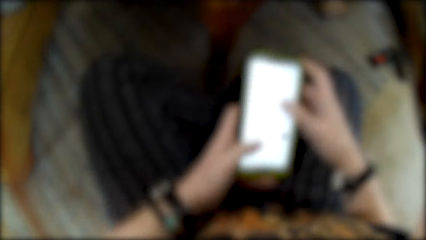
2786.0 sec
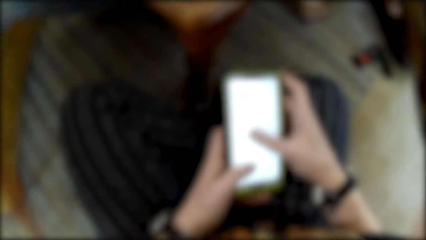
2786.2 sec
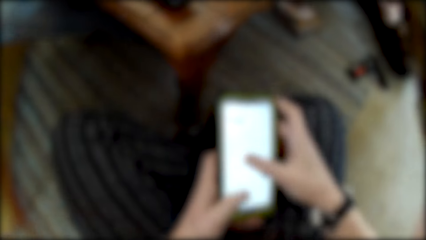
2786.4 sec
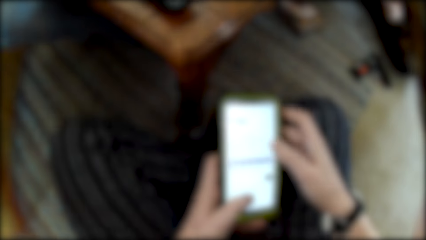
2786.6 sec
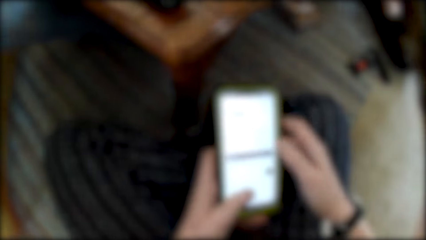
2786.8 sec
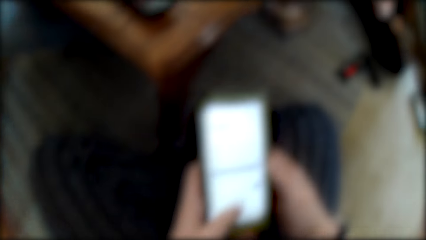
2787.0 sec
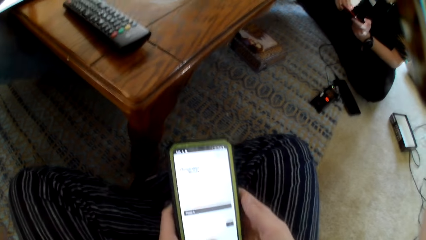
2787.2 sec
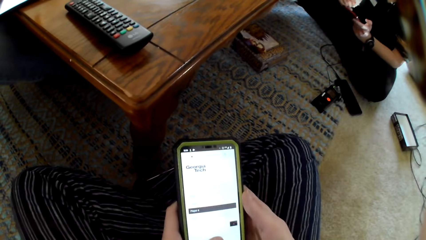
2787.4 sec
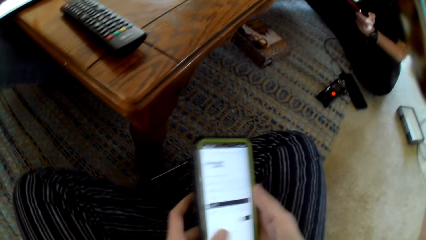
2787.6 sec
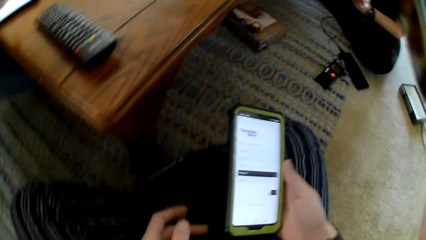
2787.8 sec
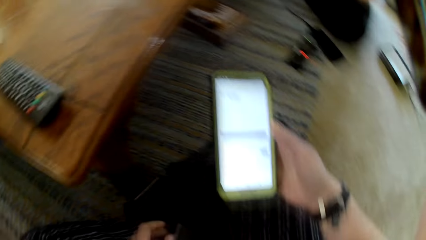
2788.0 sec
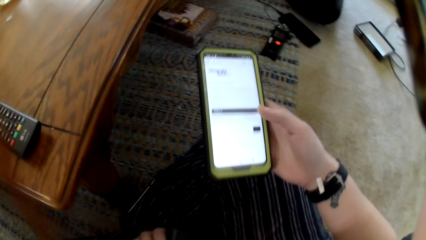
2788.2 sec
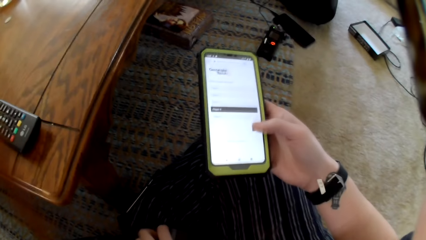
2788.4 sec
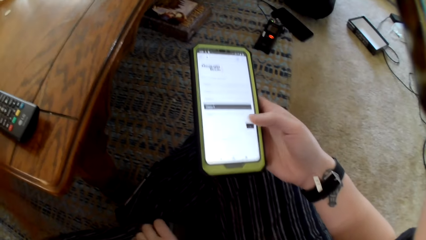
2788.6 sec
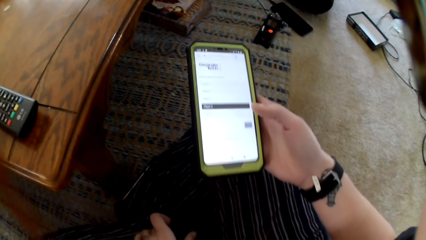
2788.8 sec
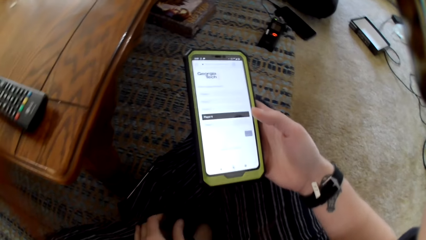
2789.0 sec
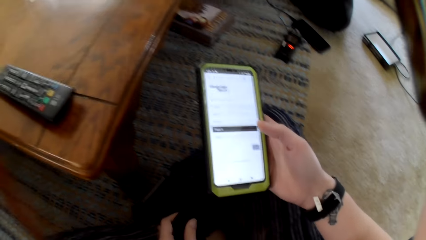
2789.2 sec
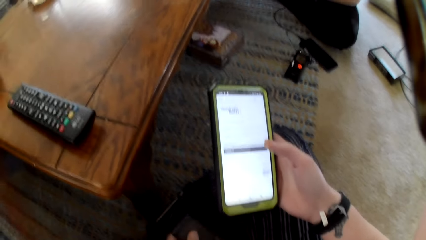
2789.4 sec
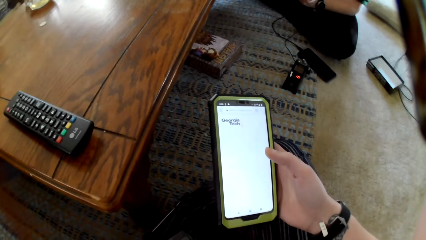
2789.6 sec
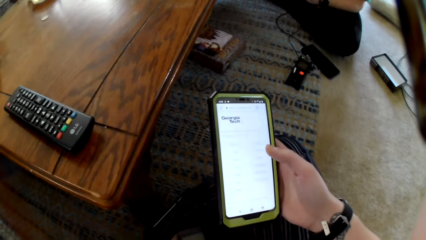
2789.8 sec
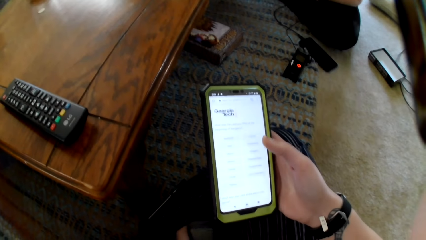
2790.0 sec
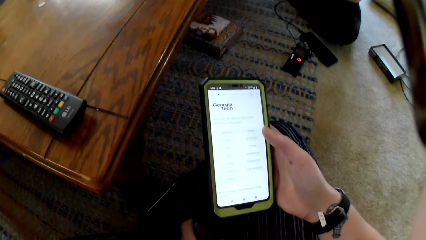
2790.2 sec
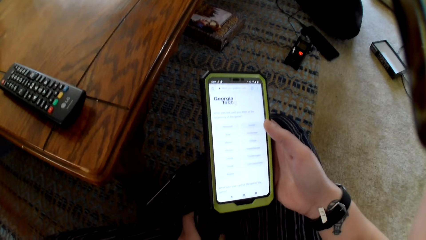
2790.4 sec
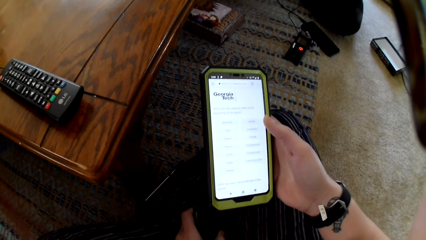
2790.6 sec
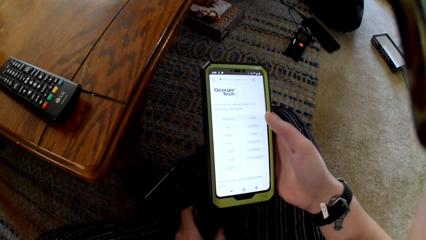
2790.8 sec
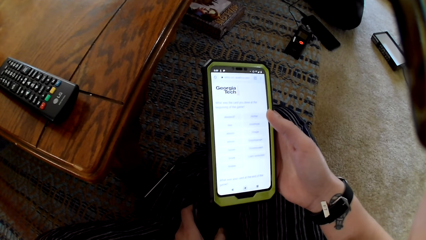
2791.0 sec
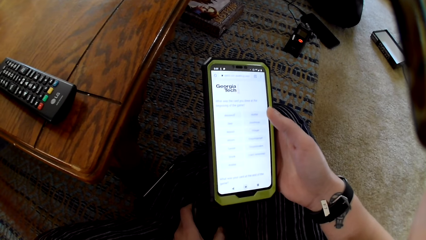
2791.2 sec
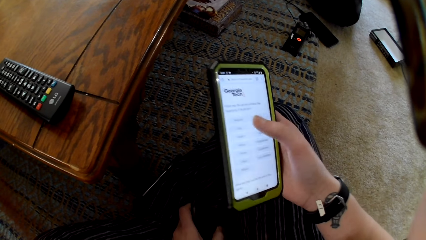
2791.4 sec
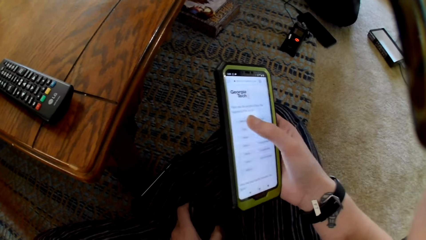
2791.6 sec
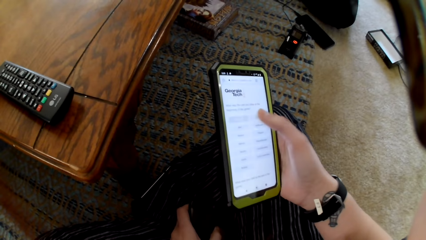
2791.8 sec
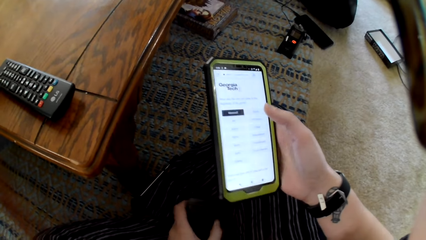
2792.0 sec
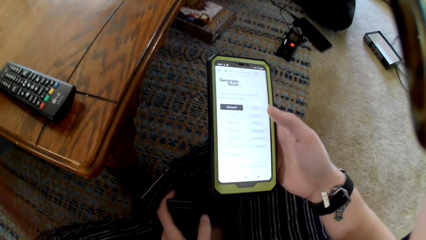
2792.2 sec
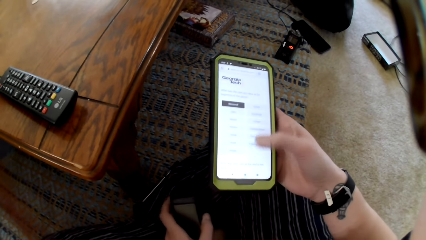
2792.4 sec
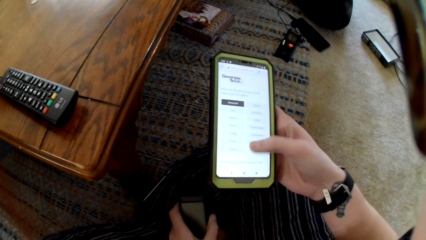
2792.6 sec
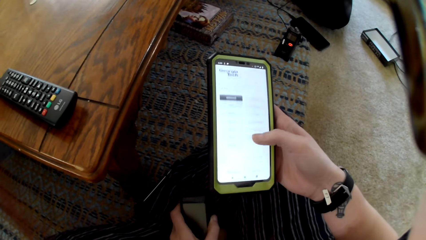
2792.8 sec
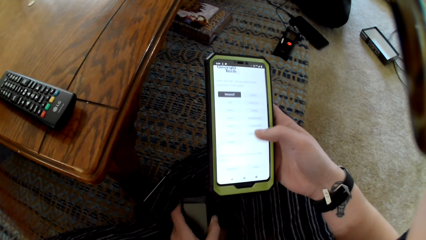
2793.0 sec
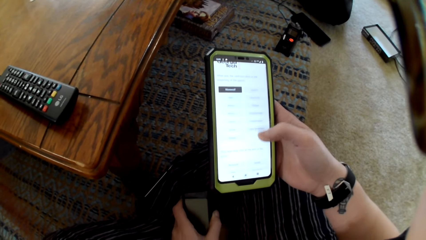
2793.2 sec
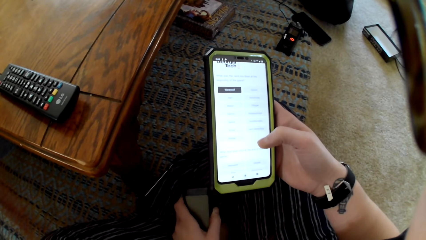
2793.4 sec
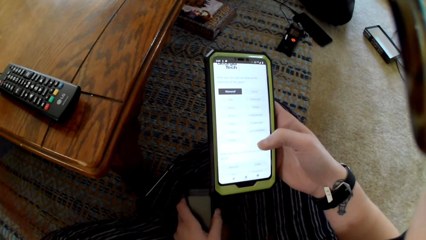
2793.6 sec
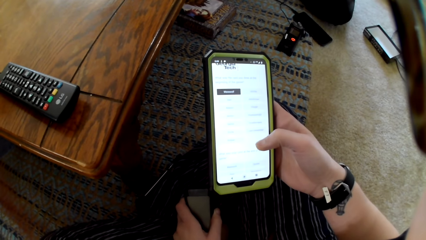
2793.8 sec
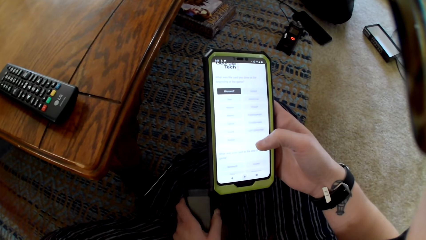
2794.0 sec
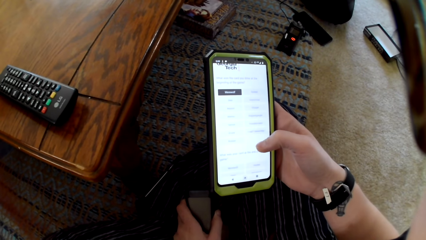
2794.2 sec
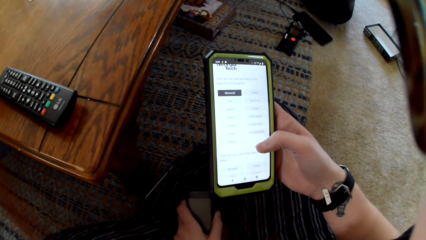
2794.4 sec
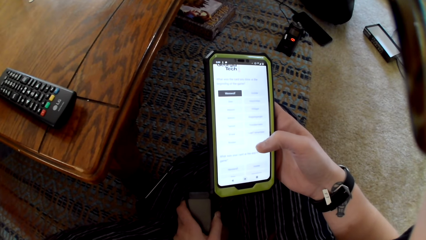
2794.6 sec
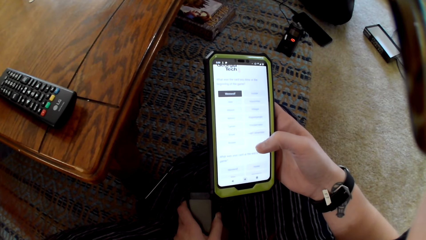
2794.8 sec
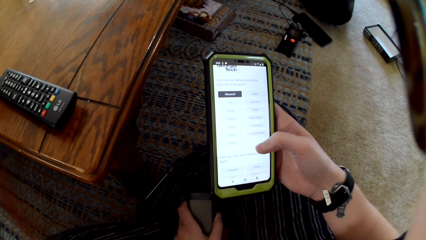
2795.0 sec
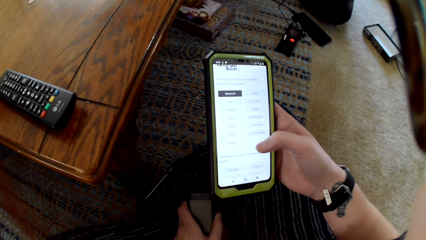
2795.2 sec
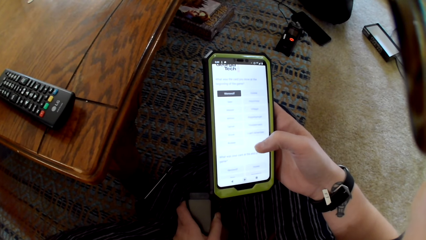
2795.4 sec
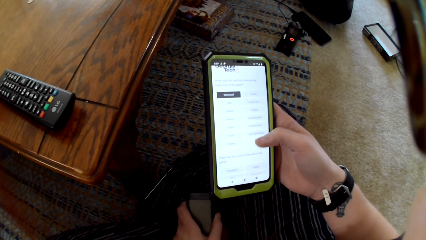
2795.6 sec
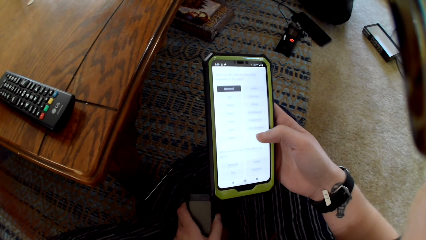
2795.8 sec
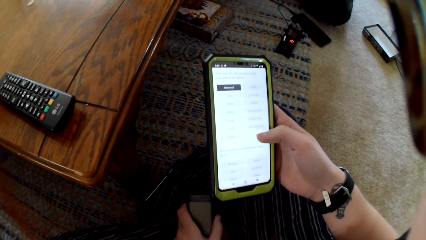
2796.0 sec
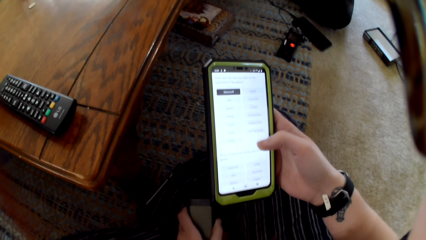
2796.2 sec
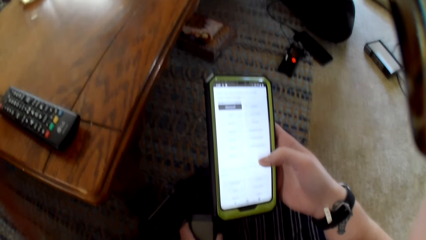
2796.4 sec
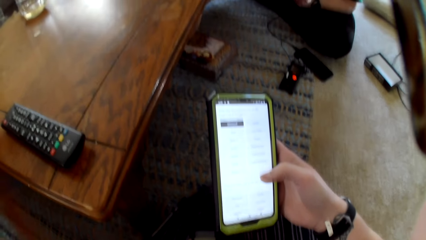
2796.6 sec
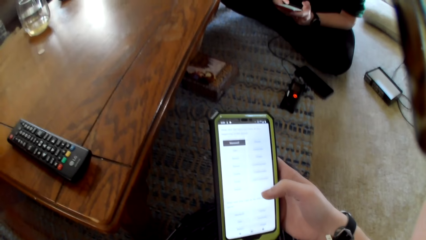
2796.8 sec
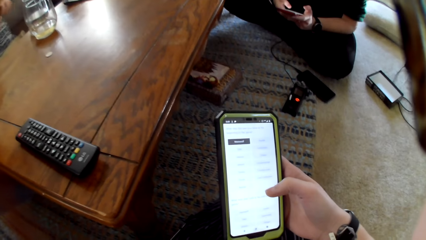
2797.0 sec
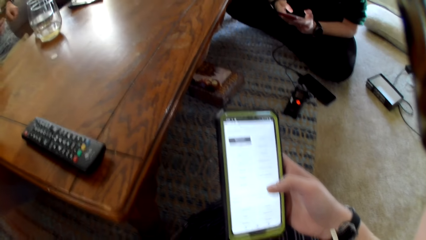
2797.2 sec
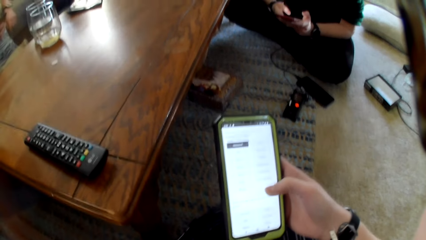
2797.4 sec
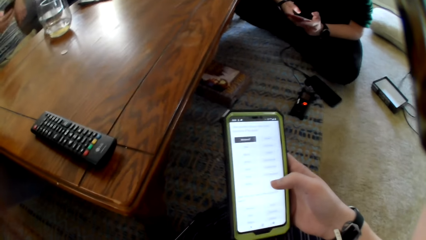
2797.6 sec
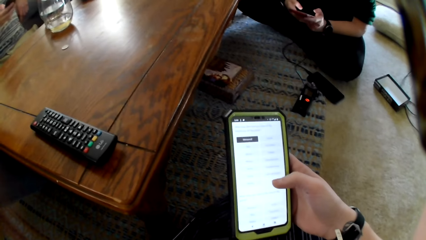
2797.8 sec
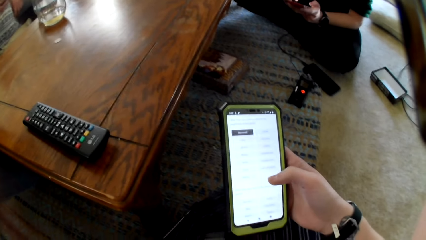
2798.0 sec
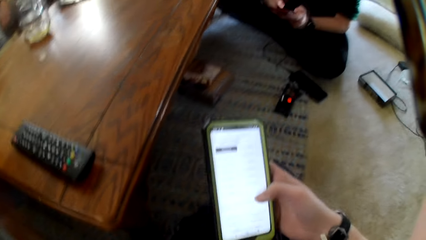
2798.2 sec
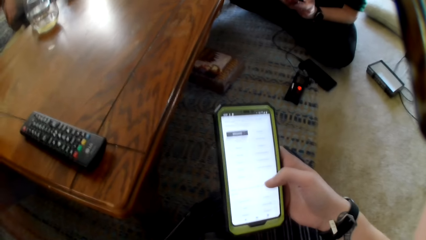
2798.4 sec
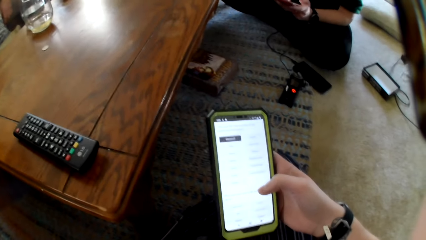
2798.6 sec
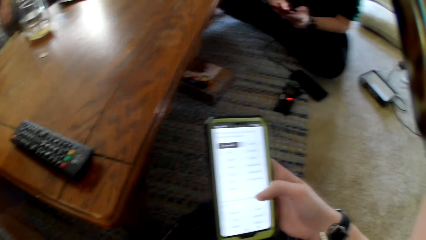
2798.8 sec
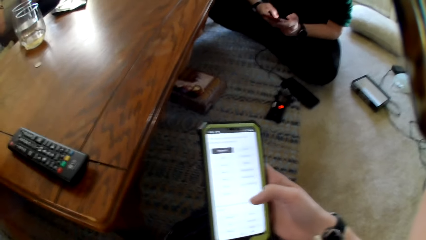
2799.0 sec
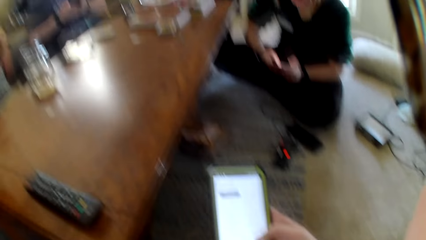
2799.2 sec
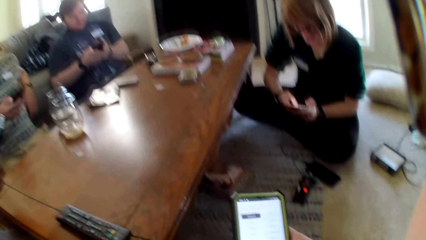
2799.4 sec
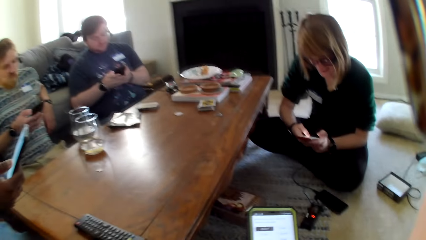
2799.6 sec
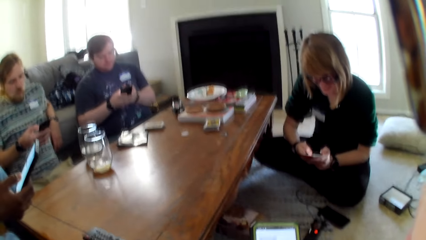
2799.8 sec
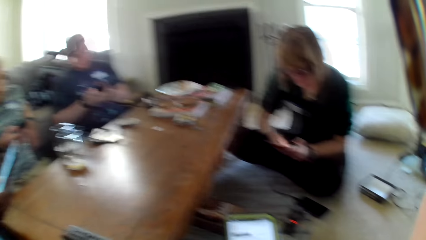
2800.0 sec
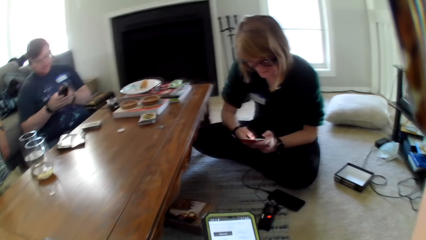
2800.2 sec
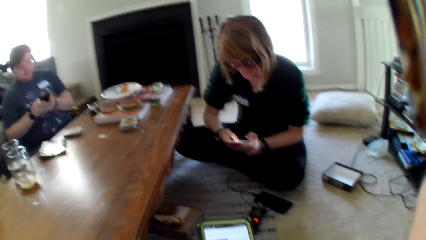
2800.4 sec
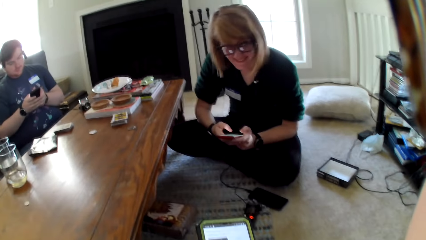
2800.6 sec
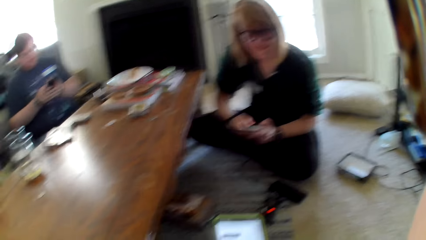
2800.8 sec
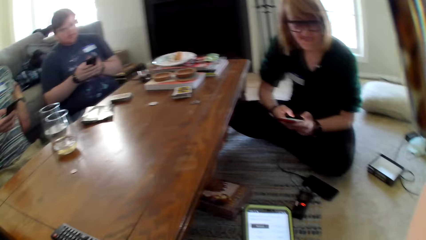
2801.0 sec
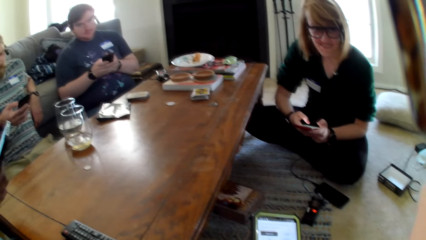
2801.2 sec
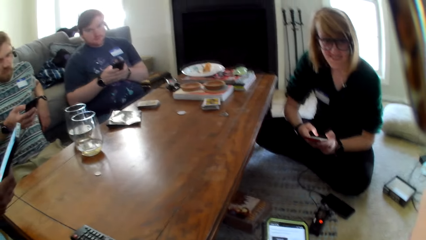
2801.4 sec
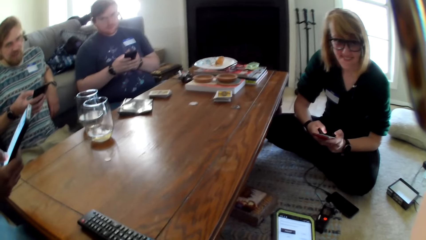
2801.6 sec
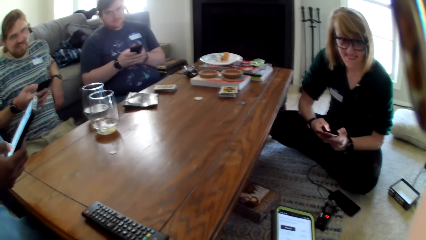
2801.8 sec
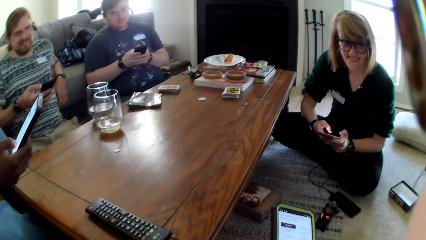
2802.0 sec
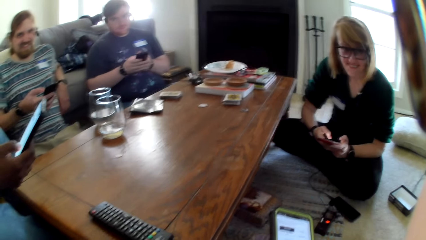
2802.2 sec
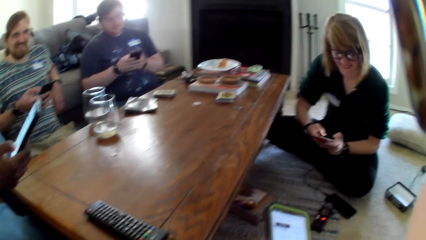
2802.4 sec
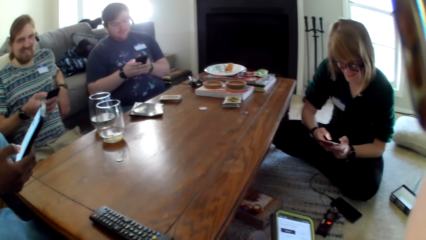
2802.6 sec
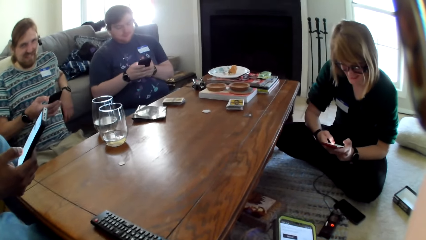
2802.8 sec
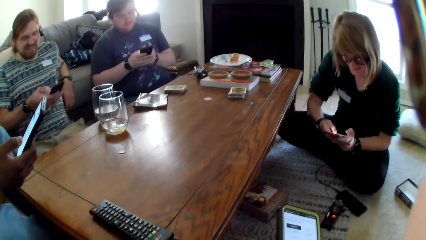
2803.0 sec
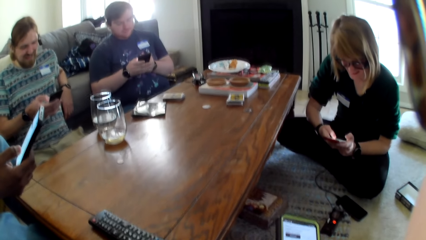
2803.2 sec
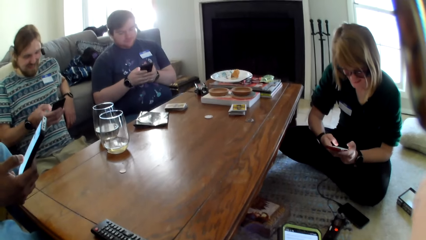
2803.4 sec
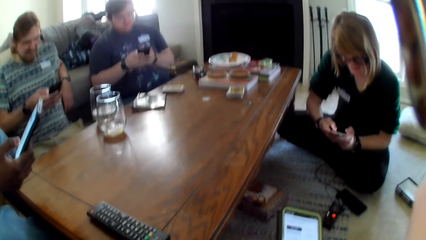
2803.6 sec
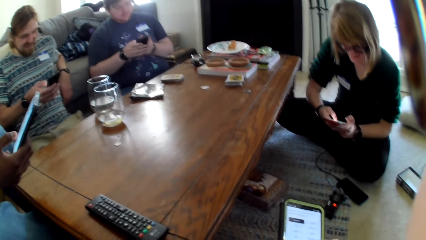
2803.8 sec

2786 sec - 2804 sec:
A man, another man and a woman hold their phones. A person uses a phone. Another person uses a phone. A third person uses a phone. A third man holds his phone. The woman and the first two men scroll on their phones. The first man scrolls on his phone.
